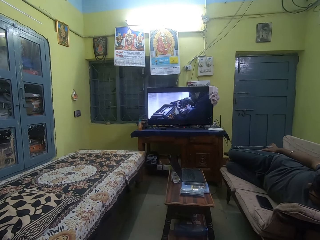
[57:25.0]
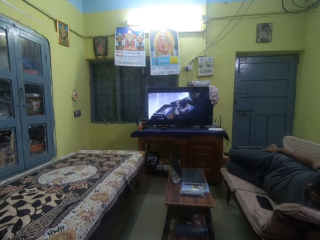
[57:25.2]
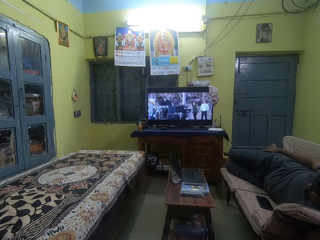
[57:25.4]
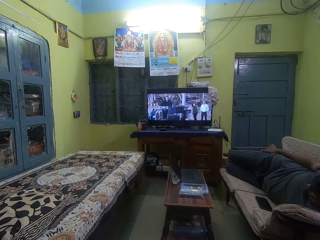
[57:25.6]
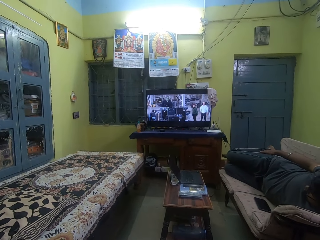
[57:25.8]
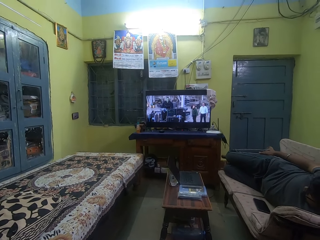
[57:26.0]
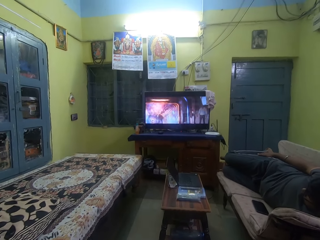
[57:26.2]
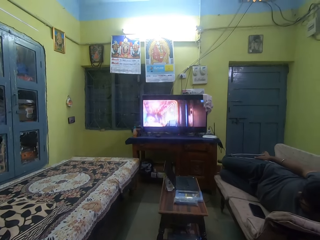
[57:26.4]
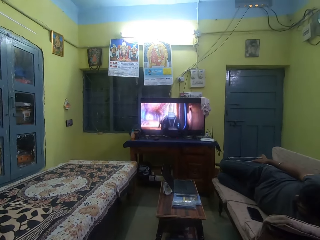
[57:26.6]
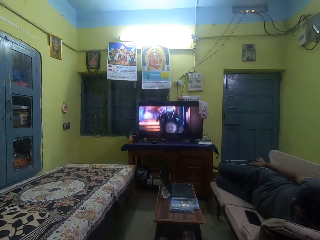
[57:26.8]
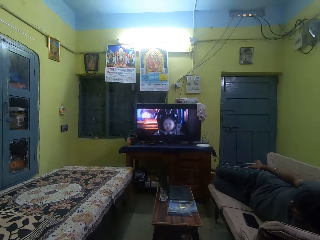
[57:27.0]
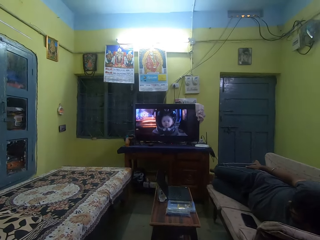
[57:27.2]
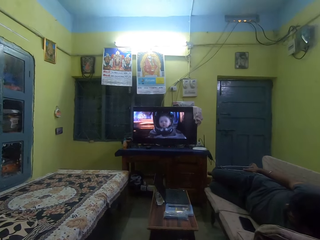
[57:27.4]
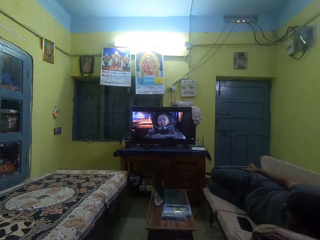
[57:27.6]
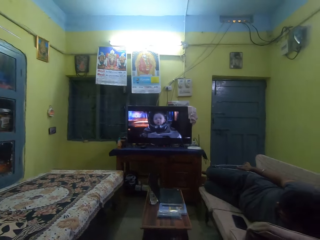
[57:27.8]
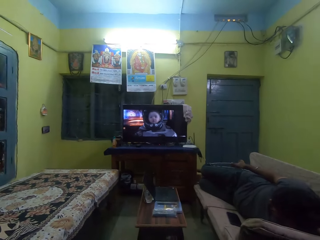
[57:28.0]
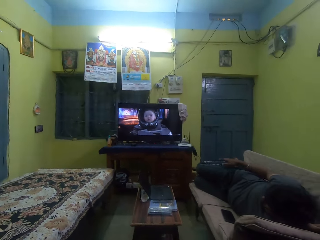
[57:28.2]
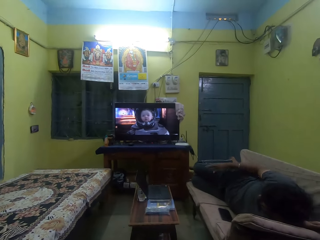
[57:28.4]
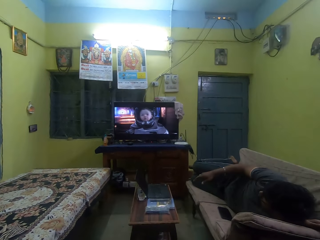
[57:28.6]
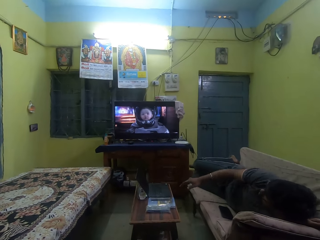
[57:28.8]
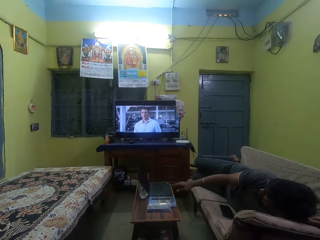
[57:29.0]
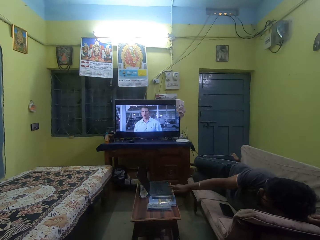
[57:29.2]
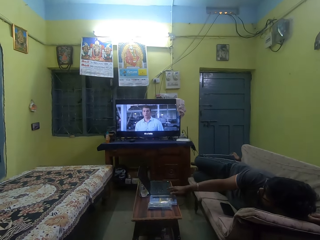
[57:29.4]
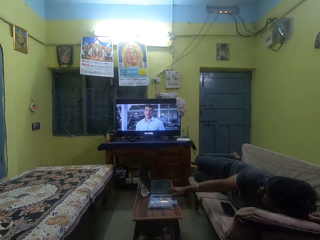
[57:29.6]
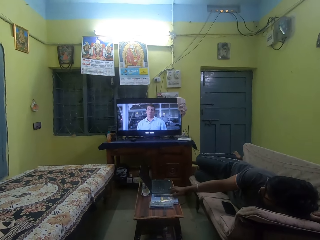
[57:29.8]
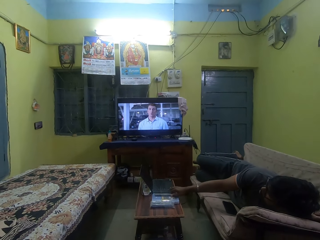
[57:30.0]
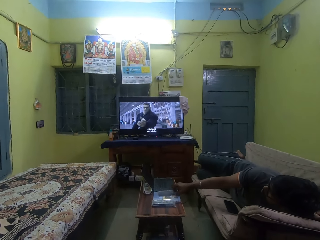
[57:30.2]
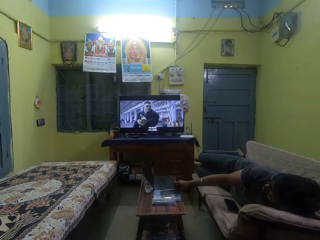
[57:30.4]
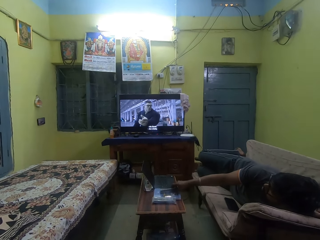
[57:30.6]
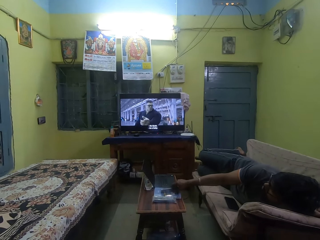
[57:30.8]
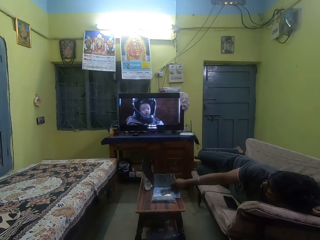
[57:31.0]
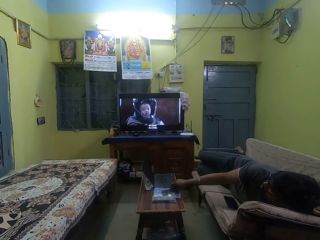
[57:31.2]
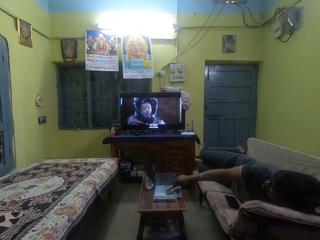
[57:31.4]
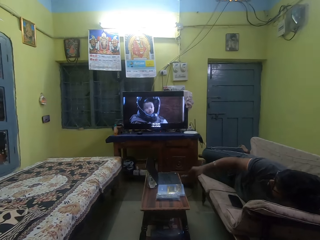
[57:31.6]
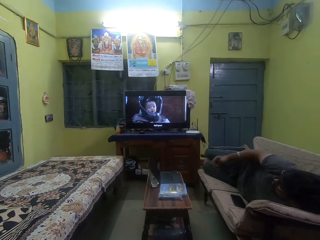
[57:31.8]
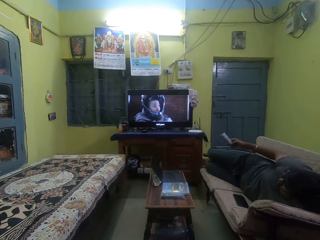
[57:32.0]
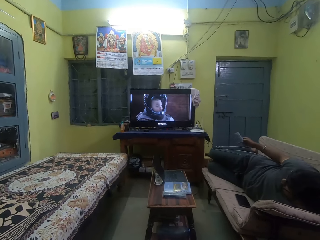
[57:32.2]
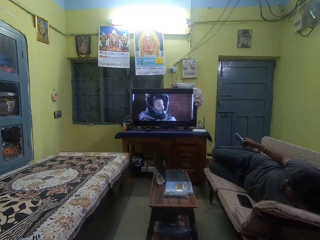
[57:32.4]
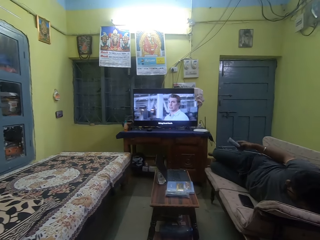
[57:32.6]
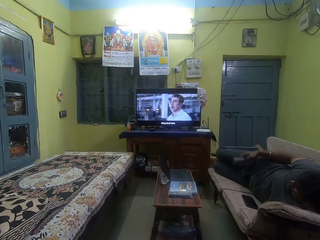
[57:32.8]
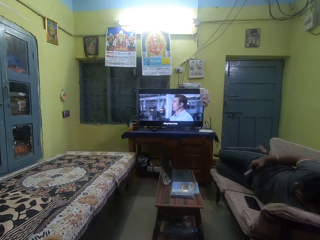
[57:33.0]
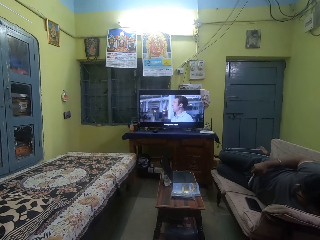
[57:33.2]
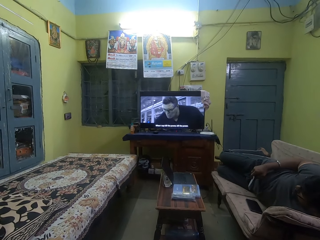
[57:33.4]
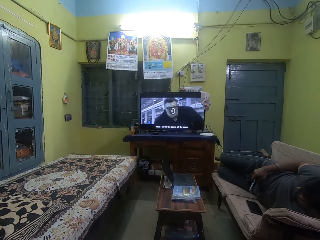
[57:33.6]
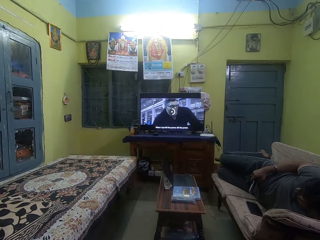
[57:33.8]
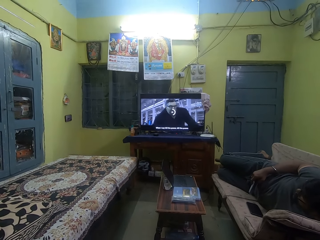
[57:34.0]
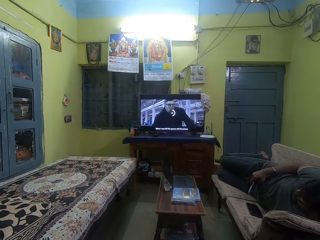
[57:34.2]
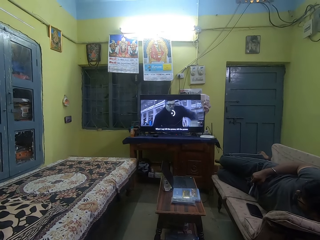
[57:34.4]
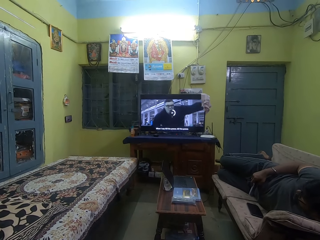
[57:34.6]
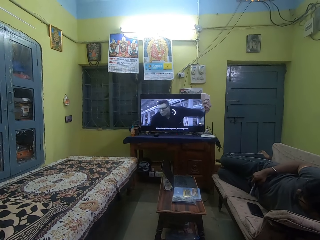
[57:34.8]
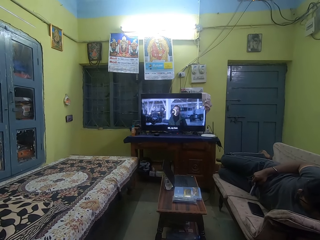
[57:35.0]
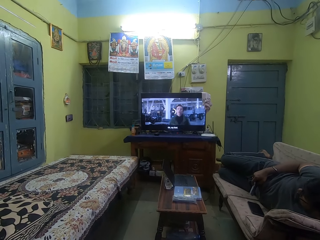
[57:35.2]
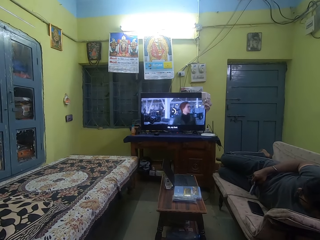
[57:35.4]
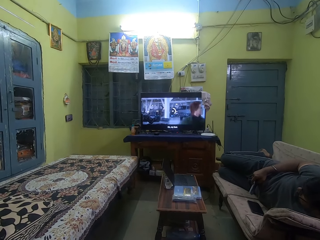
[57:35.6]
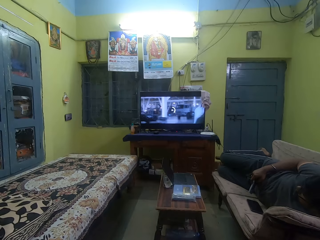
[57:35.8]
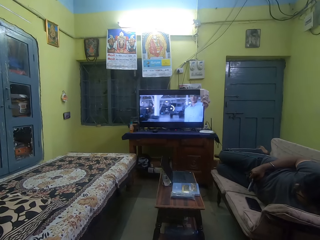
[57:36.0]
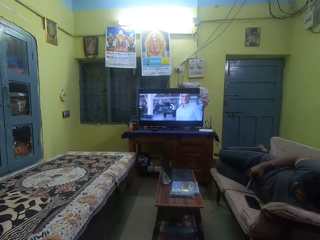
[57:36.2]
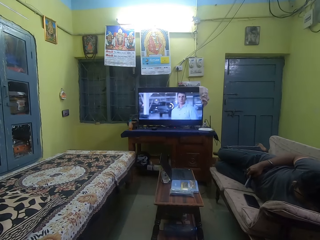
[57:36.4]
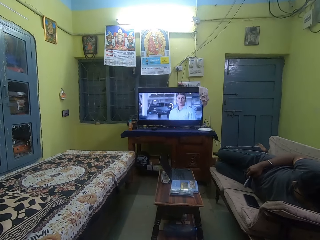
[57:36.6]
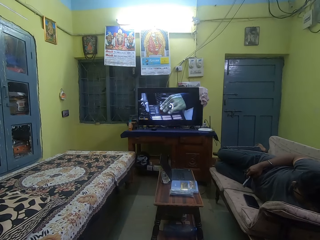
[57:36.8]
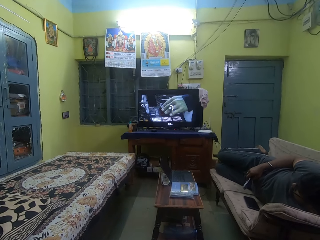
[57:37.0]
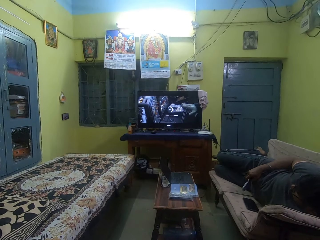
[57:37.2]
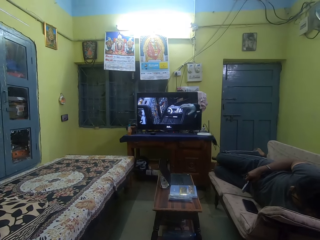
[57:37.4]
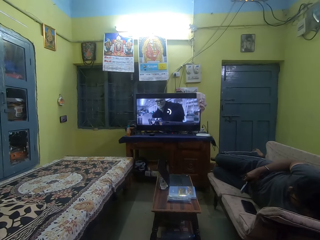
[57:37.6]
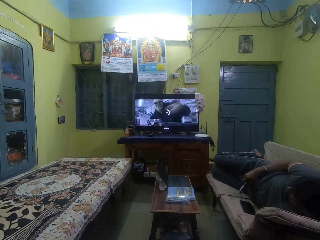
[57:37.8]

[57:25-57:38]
The camera wearer watches the television. They talk to the man. The man picks up a remote control from a table with his right hand. The man operates the television with the remote control with his right hand.

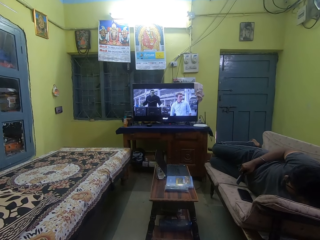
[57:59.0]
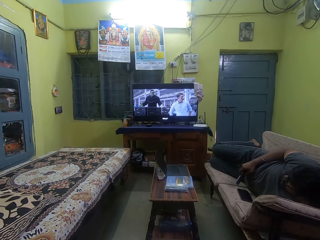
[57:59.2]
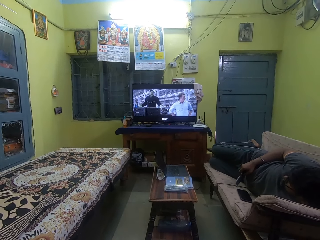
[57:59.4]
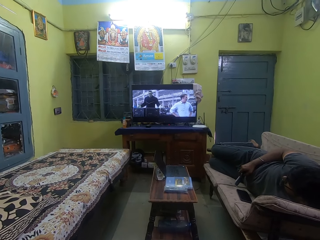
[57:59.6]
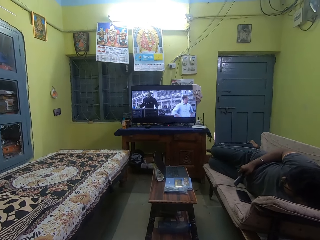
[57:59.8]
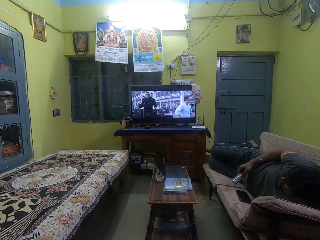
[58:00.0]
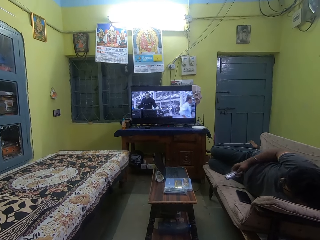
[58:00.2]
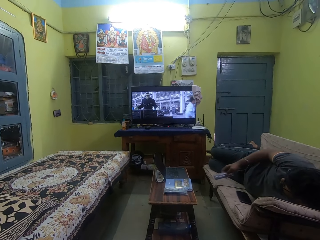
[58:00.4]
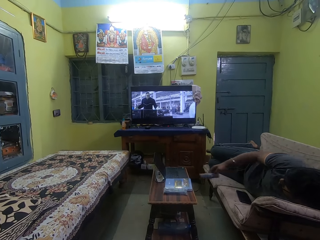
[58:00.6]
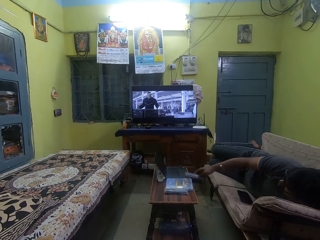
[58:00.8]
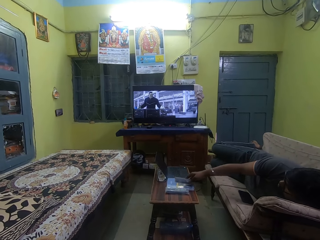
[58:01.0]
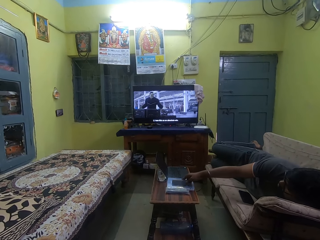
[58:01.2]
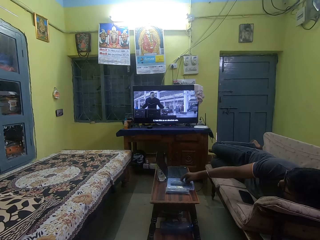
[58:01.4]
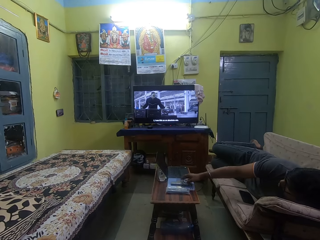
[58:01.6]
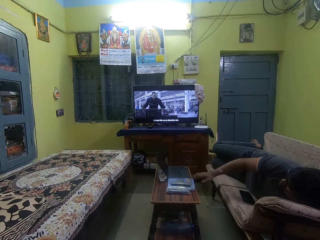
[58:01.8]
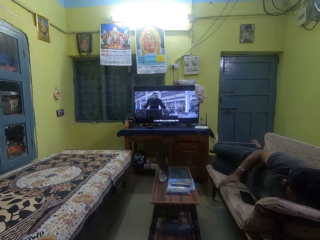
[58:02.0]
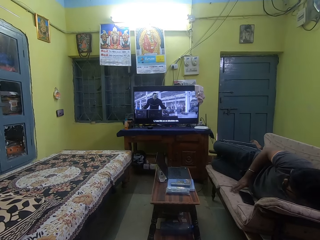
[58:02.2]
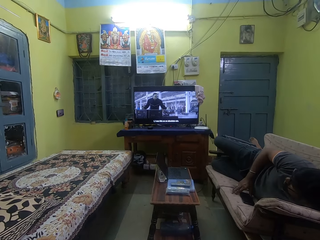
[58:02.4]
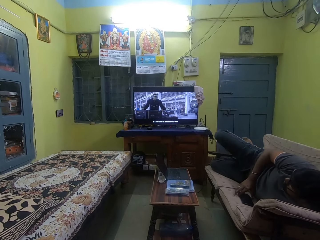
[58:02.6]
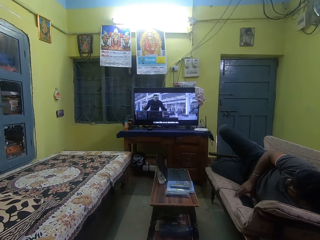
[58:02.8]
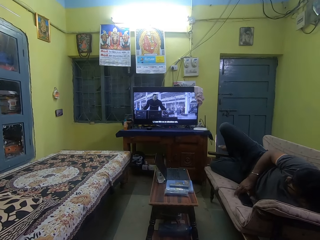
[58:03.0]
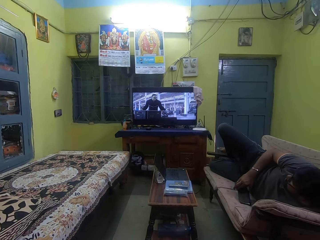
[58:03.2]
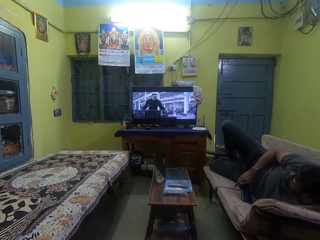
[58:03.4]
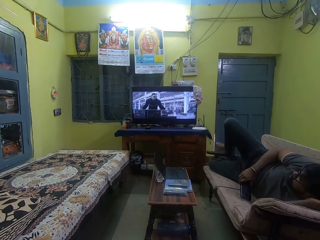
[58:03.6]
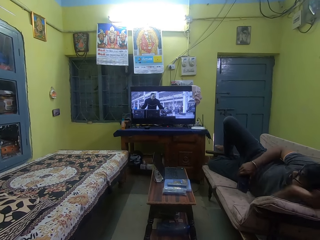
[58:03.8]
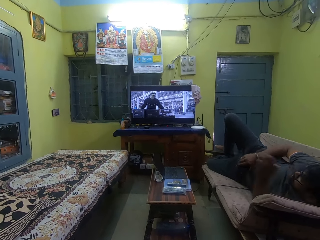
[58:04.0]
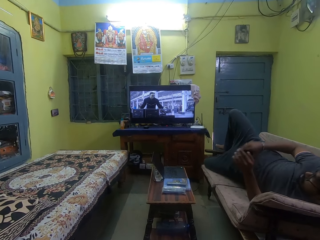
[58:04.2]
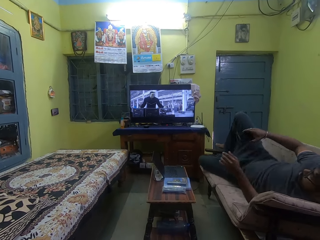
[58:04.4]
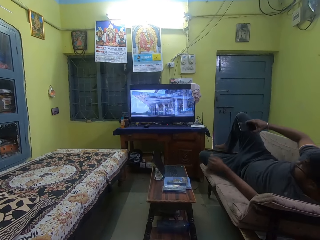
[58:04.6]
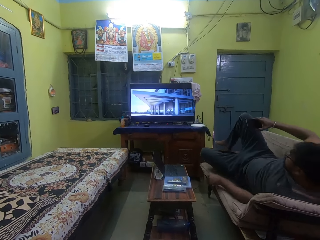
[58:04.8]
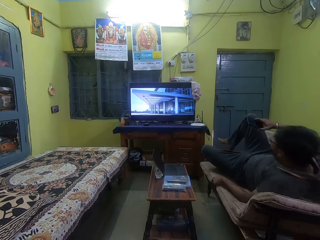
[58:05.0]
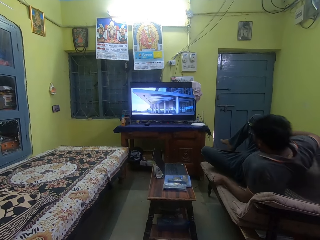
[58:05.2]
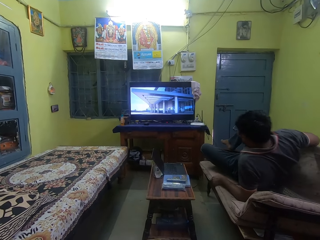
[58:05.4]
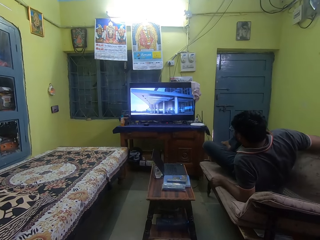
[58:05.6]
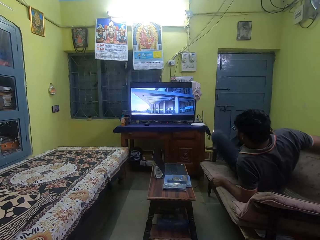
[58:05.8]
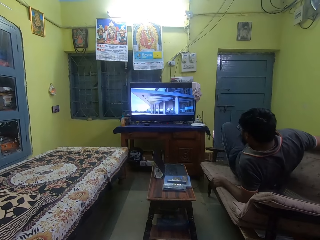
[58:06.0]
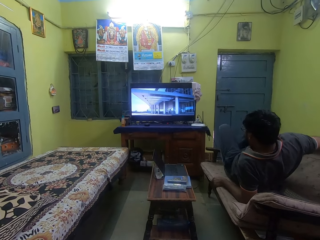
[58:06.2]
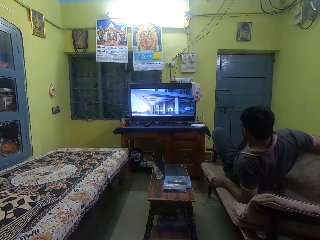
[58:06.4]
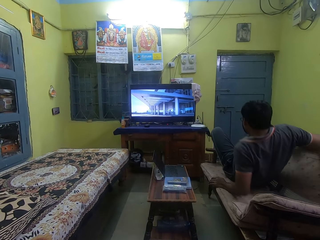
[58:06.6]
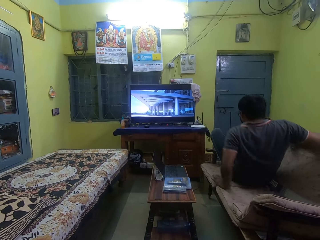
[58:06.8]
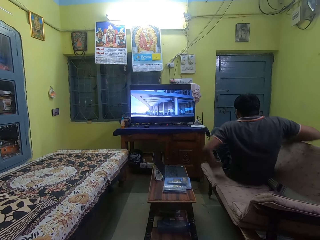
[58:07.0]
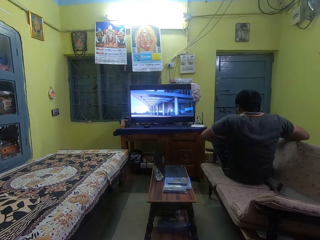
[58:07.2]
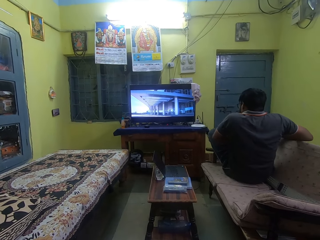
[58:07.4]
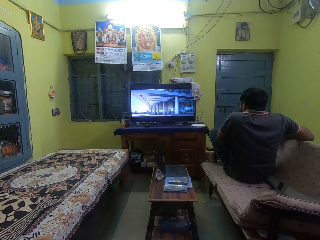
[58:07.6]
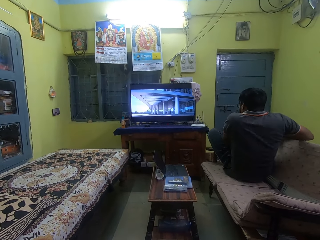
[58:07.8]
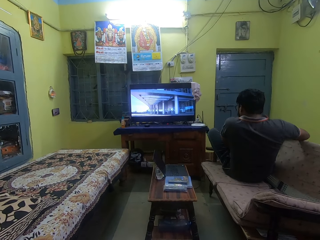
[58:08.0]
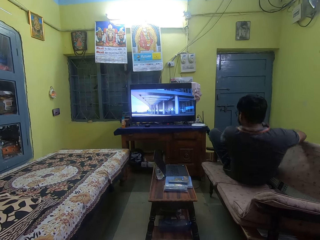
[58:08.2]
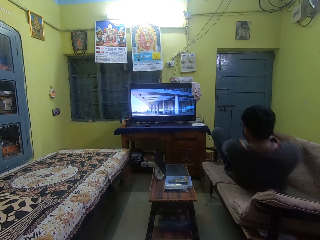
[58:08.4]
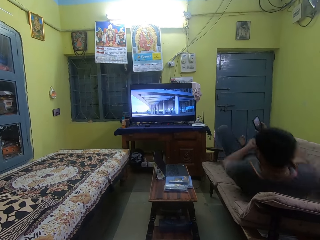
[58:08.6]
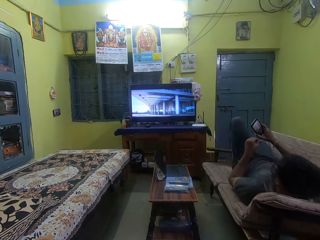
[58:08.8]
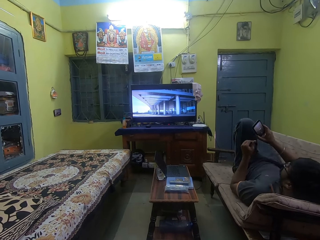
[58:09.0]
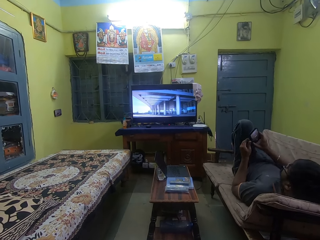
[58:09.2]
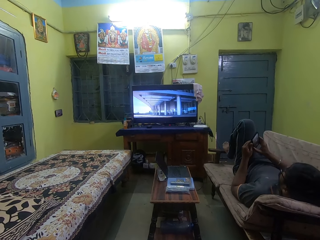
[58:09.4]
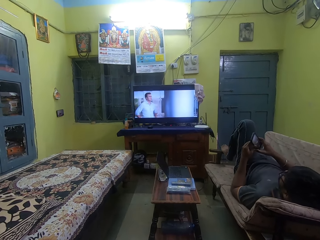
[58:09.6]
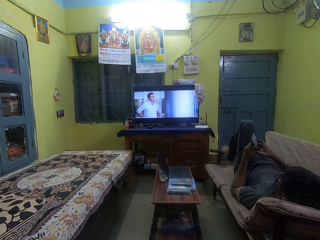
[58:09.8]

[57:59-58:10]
The man drops the remote control on the table. The man picks up the phone from the couch with his right hand.
